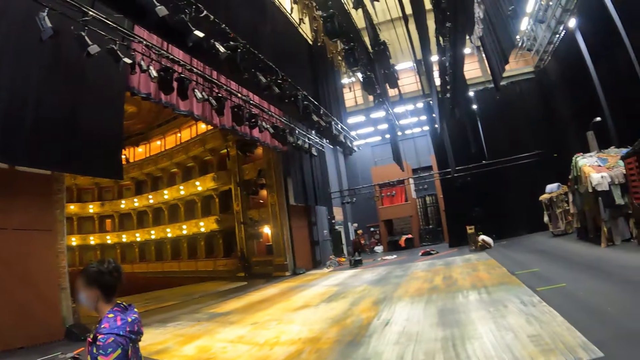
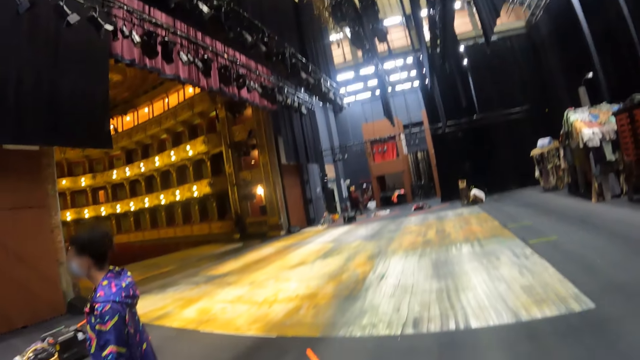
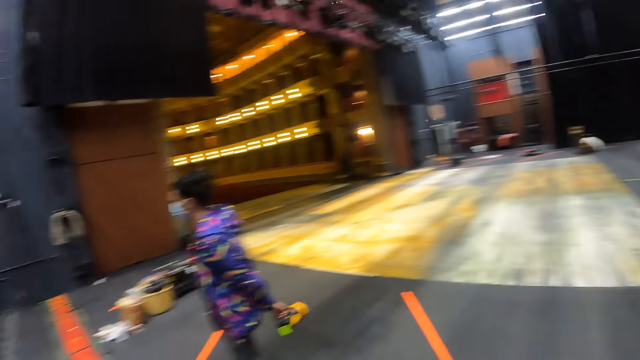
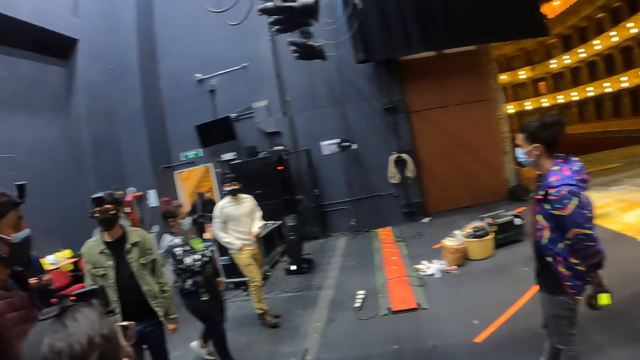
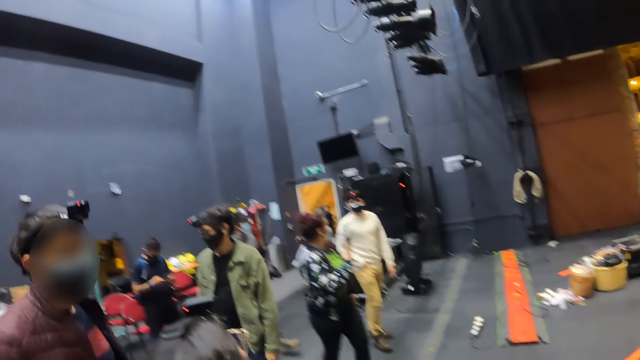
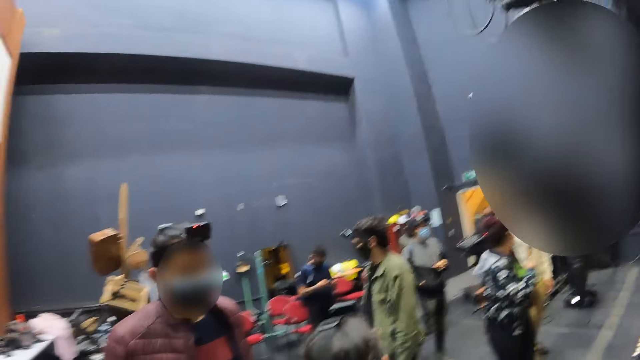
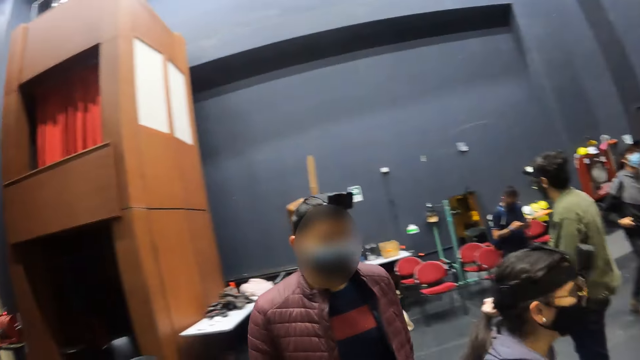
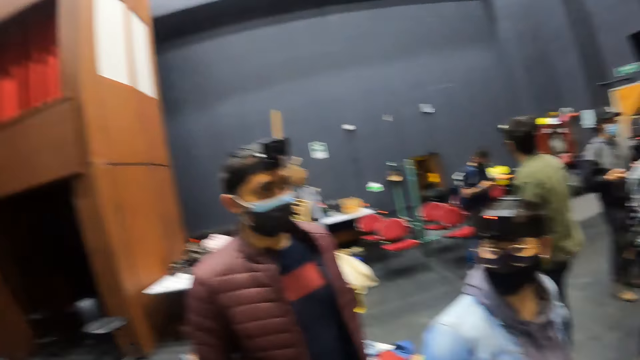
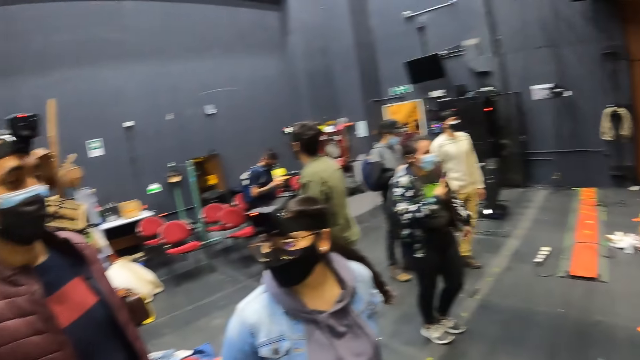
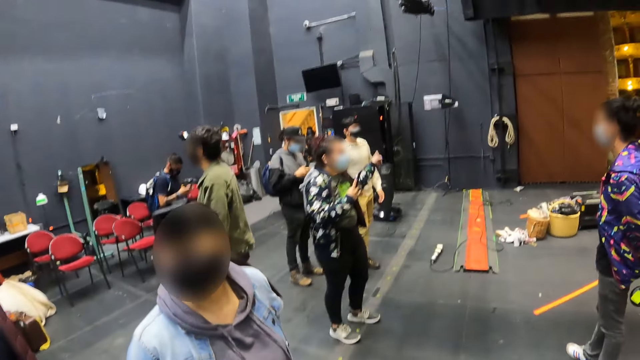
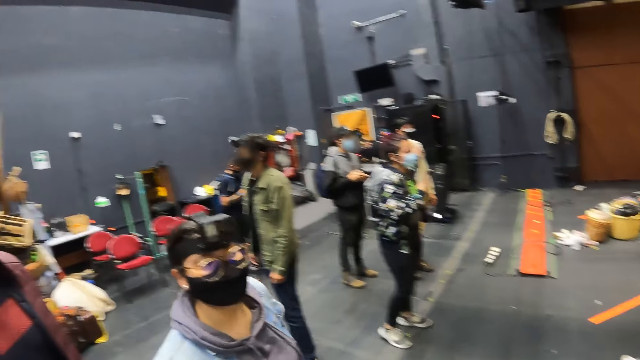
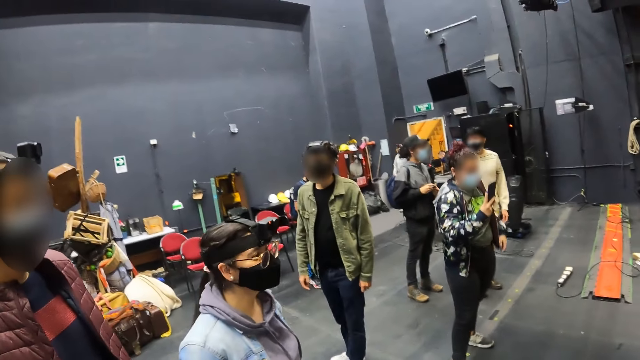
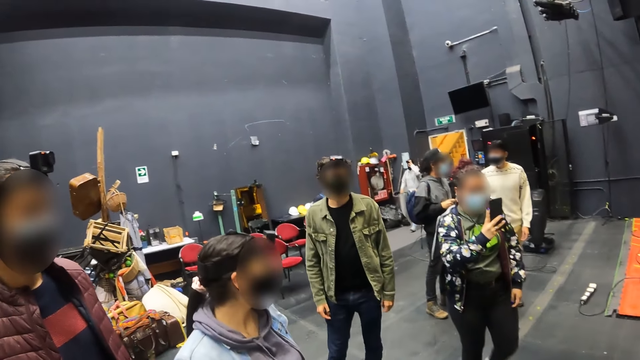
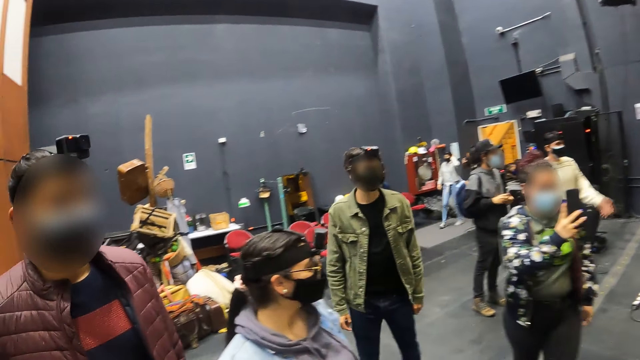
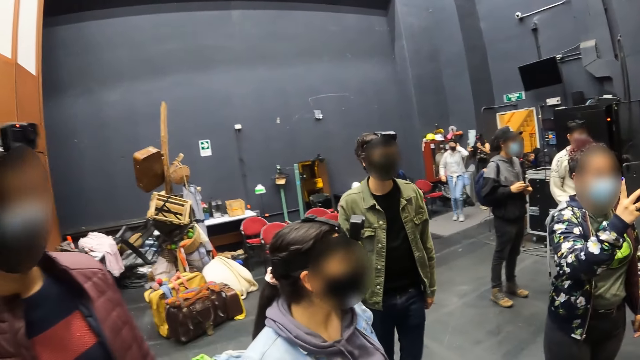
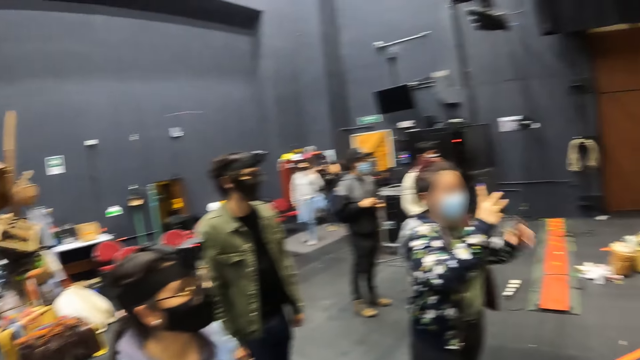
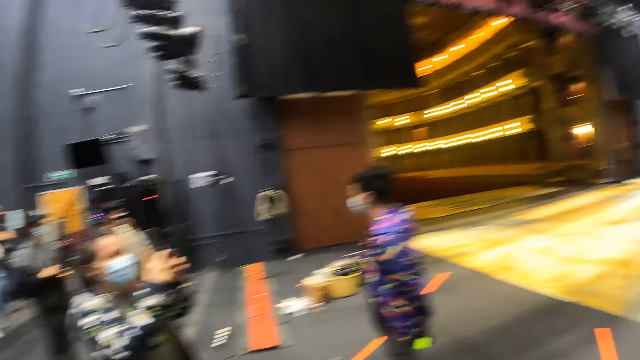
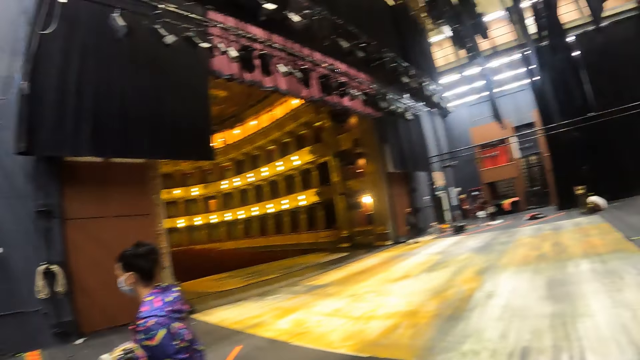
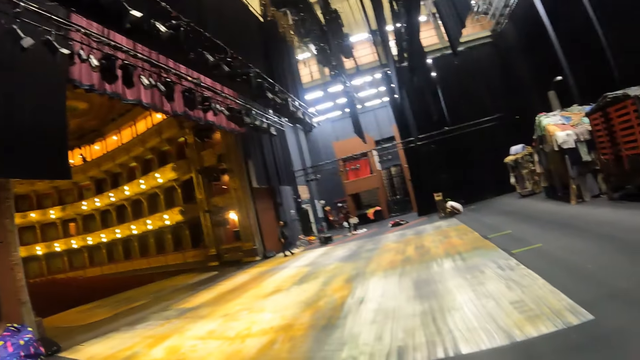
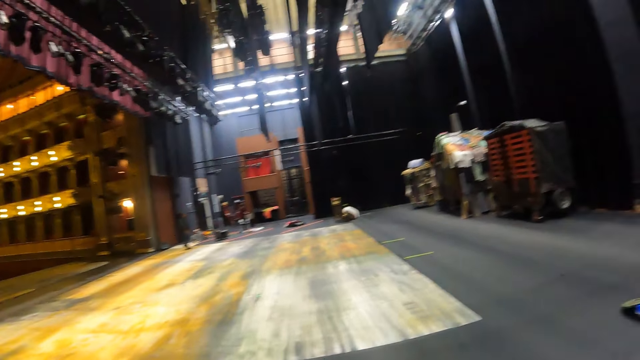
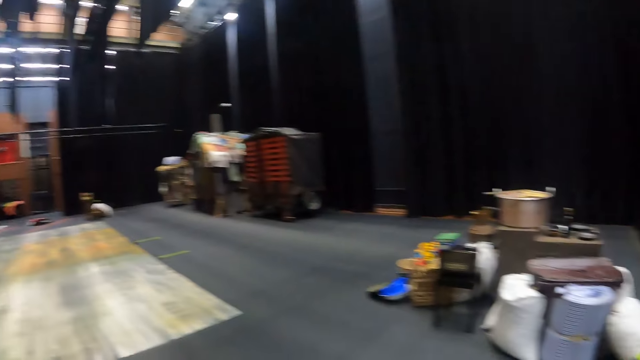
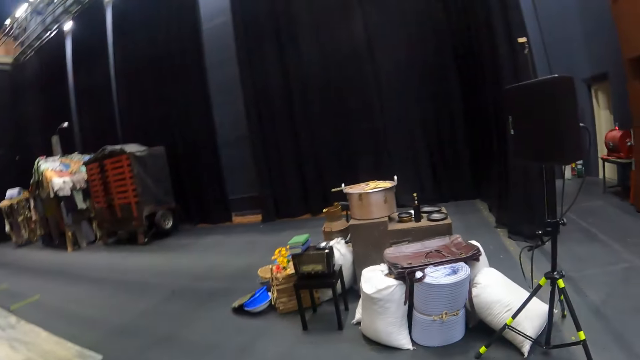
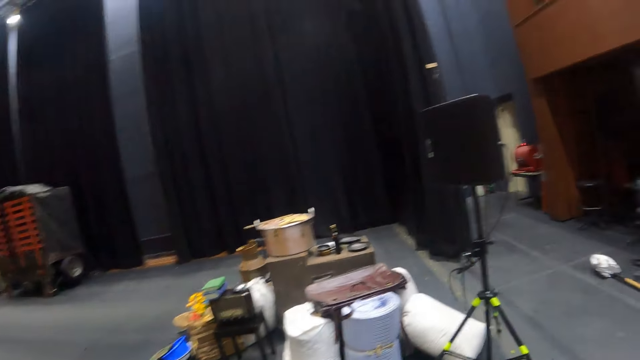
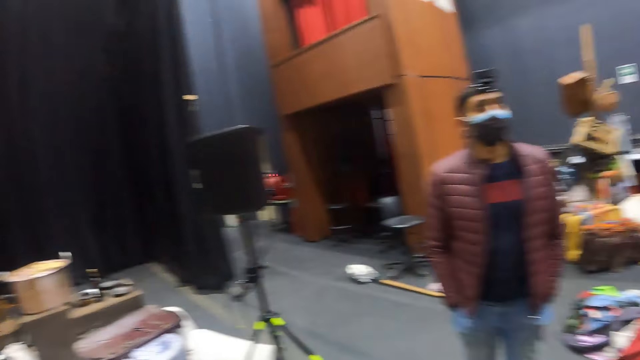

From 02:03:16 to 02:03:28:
The camera wearer looks around.

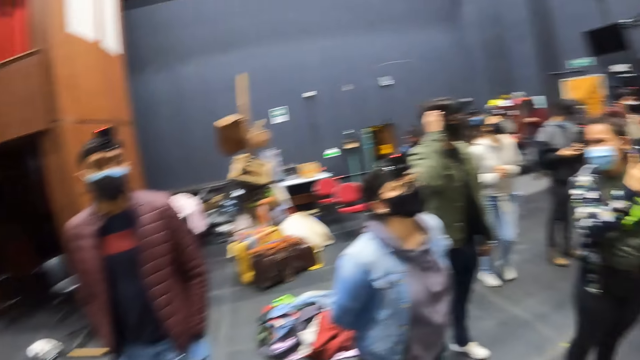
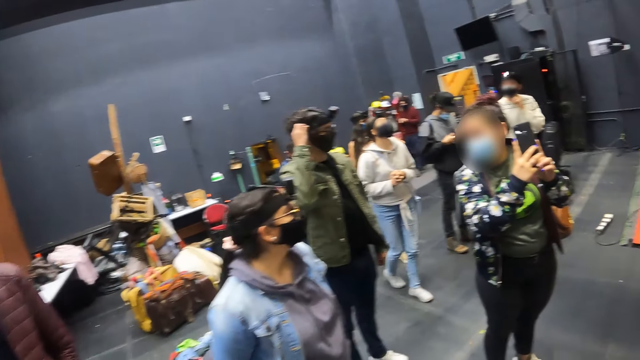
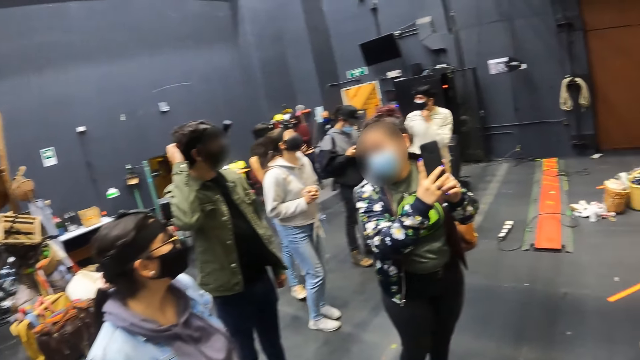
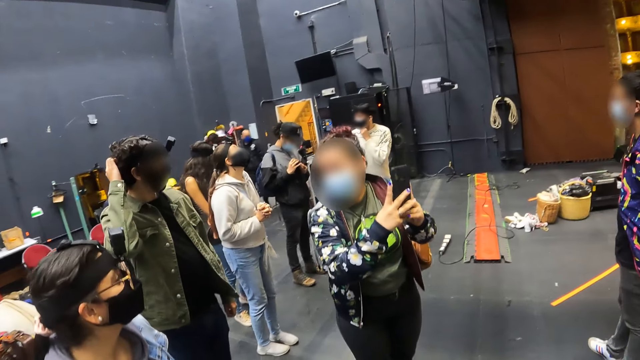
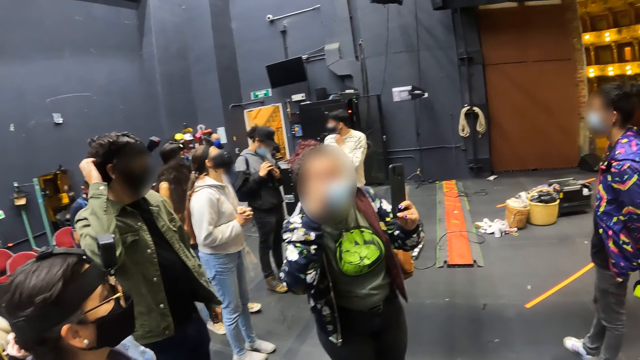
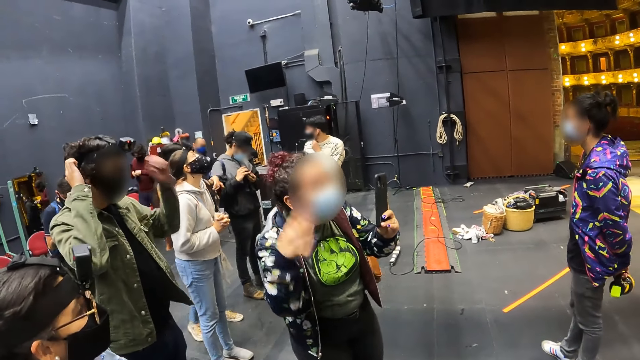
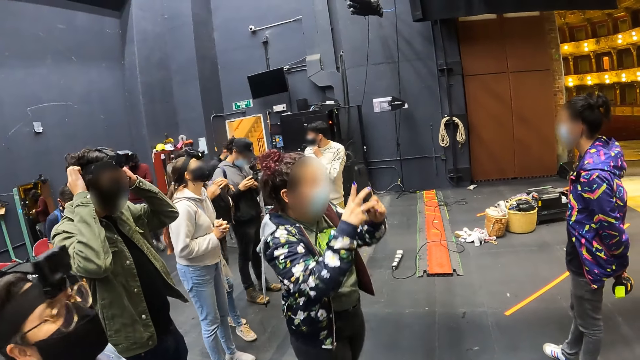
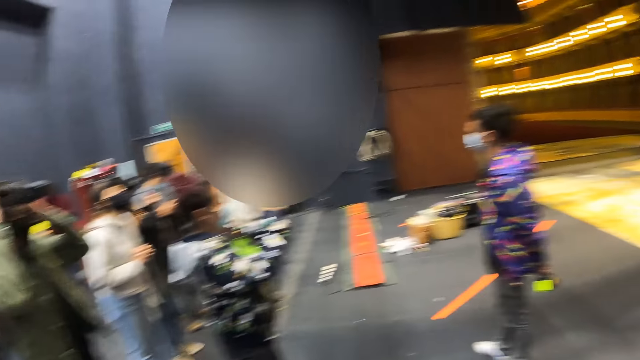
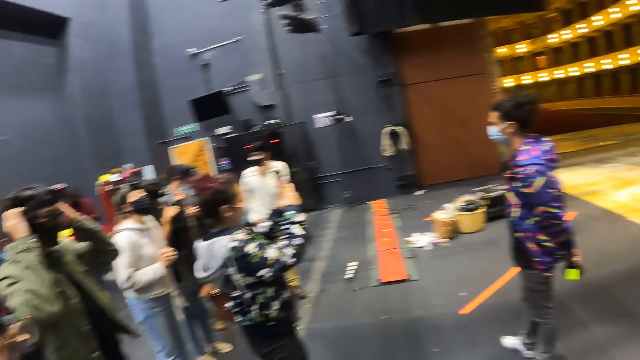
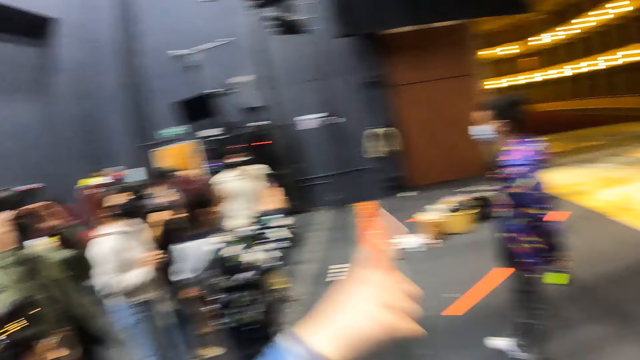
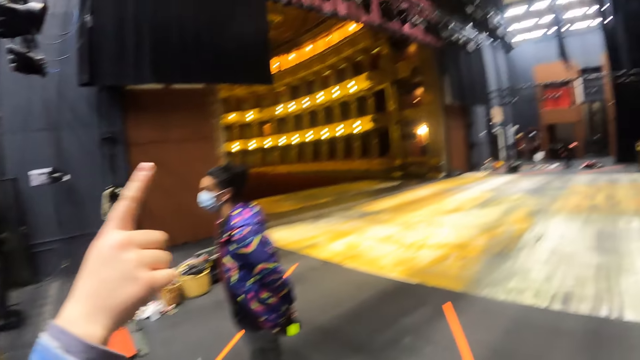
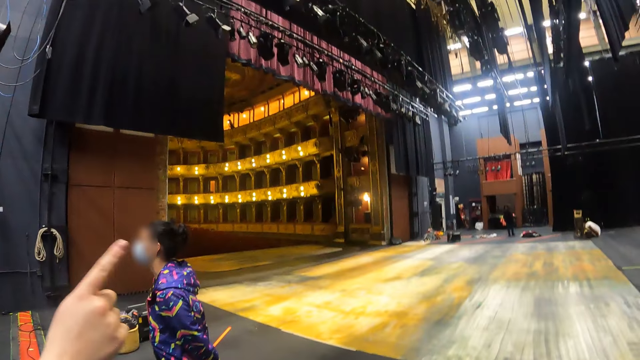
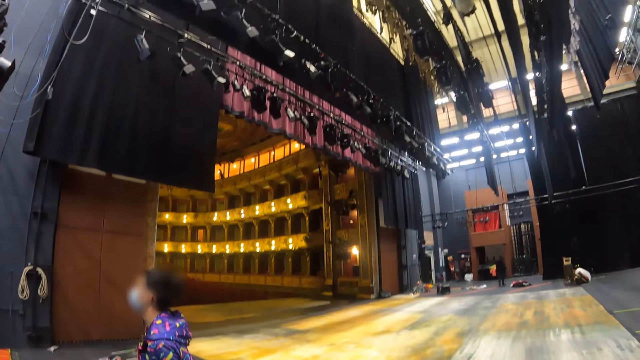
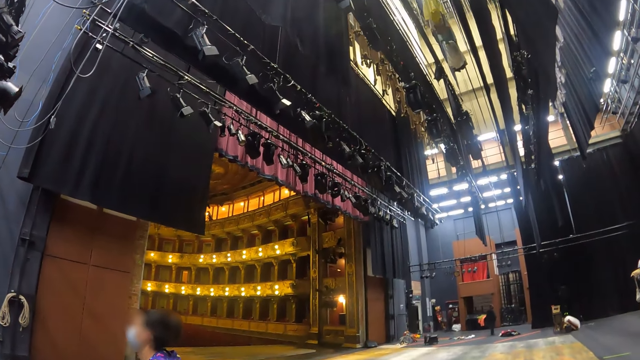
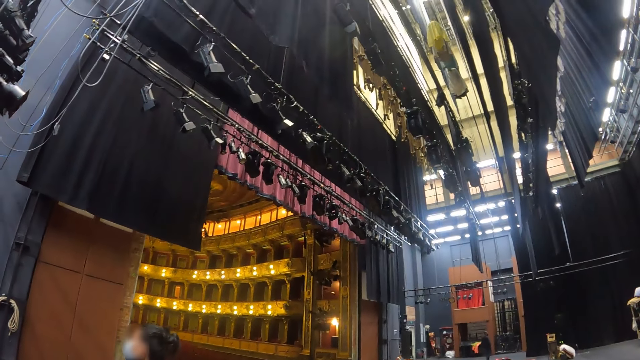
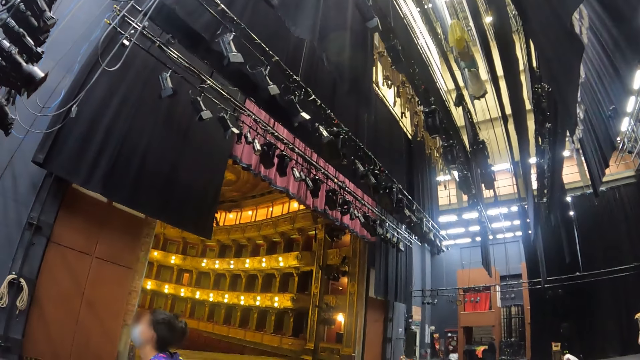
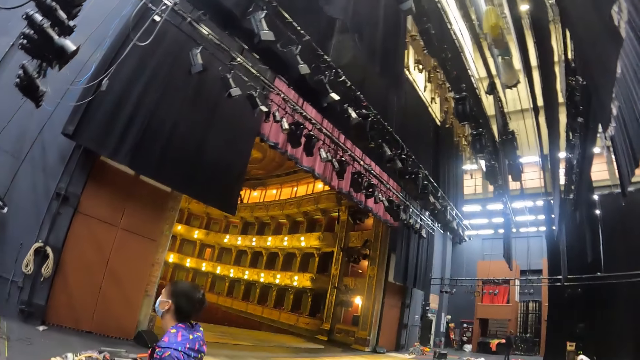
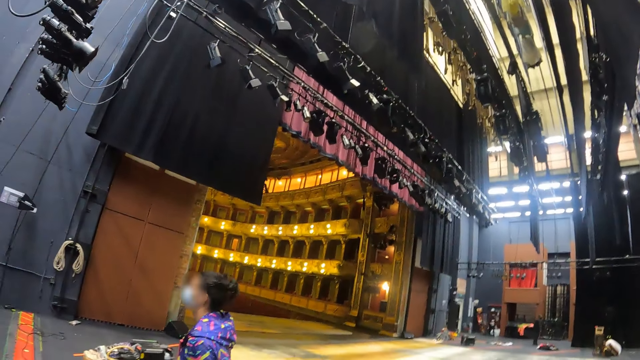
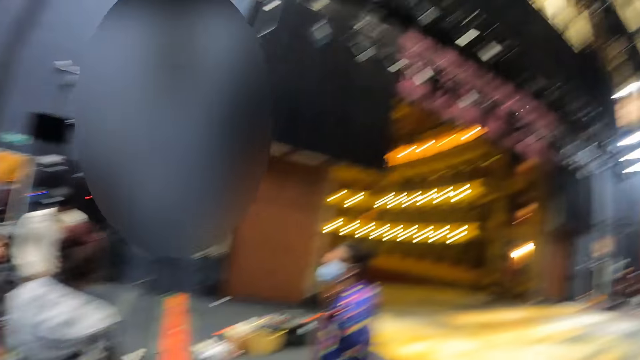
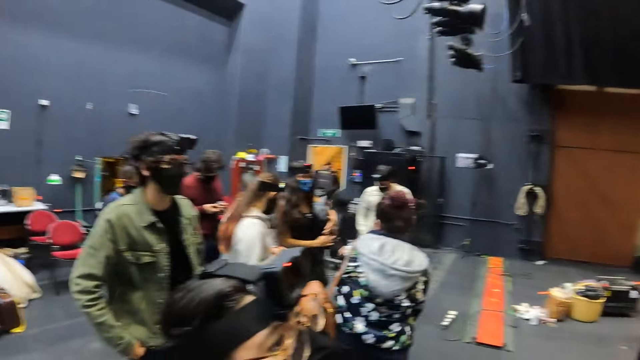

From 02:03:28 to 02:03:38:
The camera wearer moves their hand. They look up.
